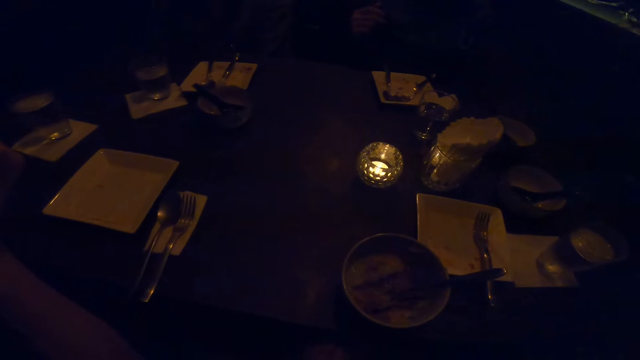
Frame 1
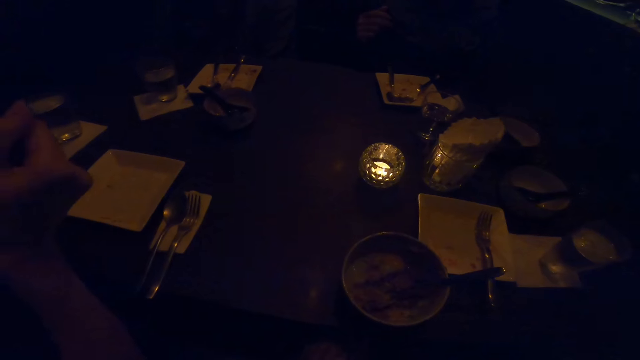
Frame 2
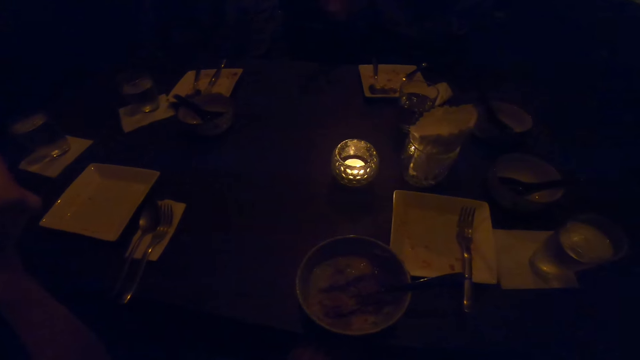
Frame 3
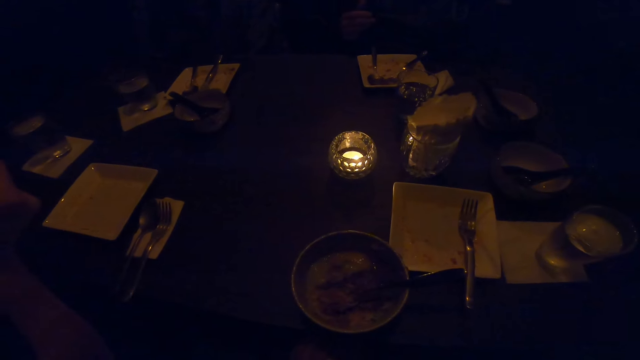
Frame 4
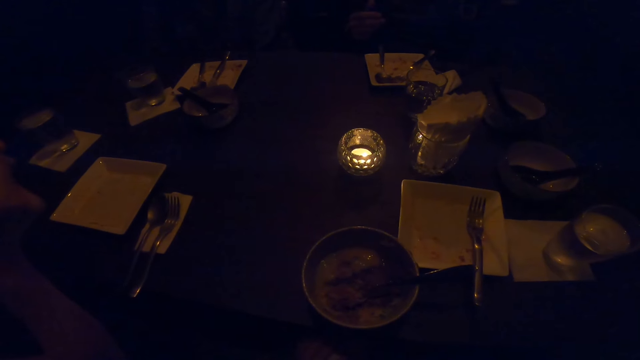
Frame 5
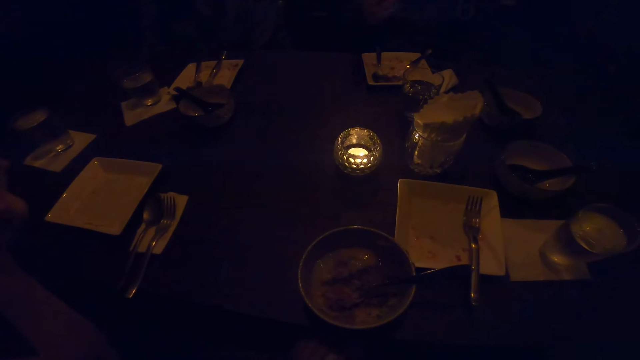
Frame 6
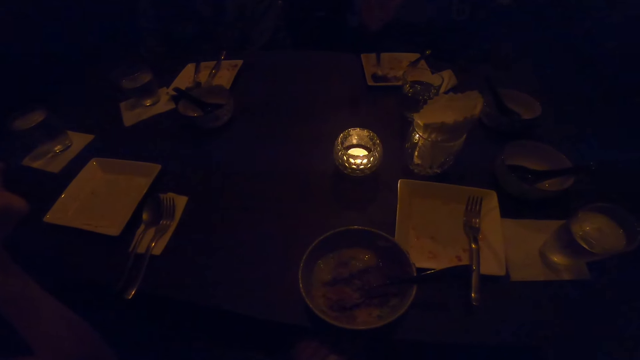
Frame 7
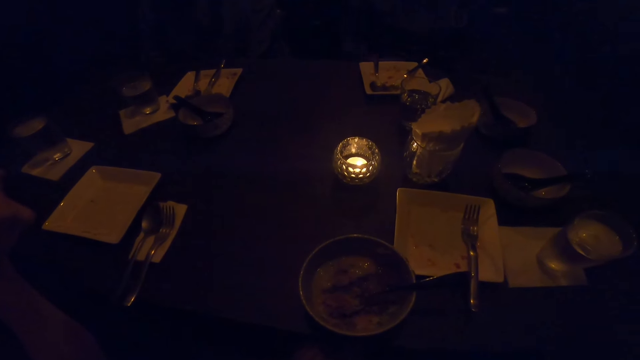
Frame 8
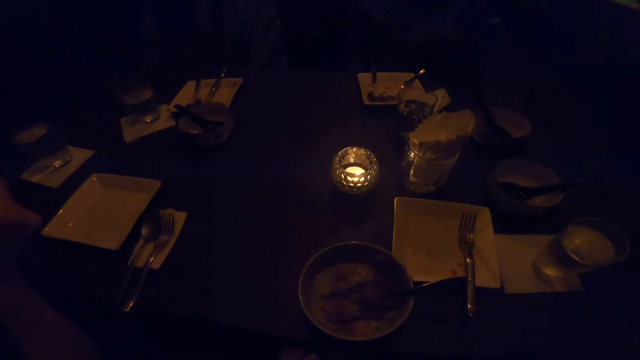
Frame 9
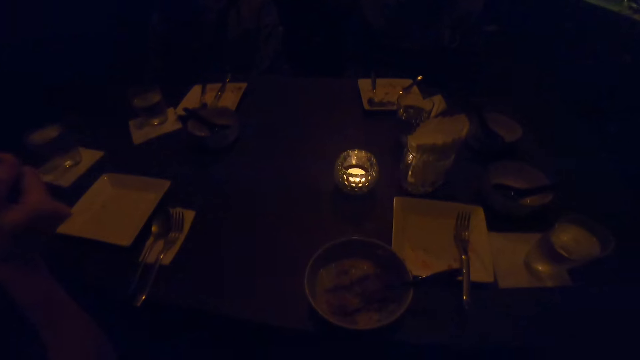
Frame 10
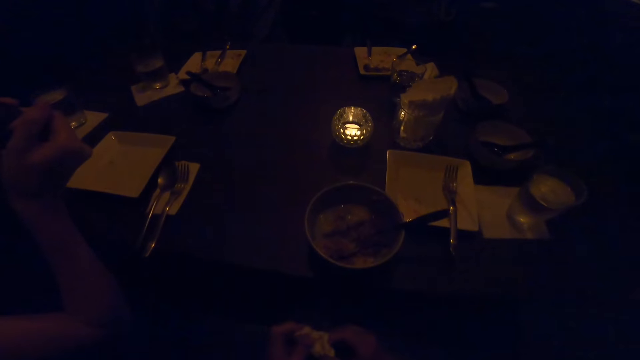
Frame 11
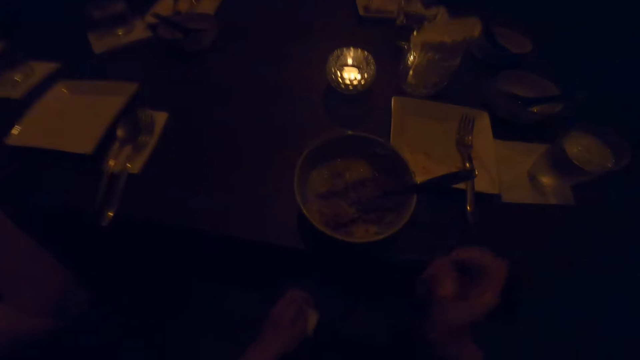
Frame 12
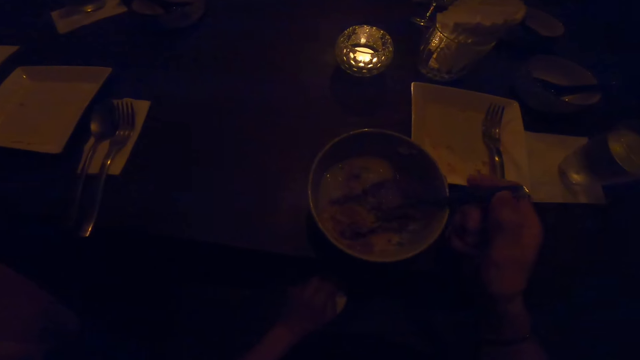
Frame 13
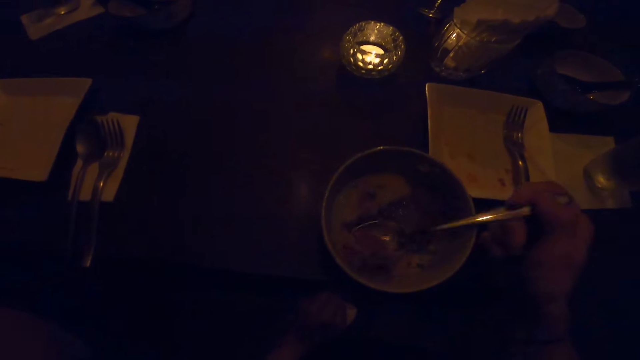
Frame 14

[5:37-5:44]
A woman moves her hands and converses. The camera wearer takes the spoon. He eats from the bowl on the table with the spoon in his right hand.

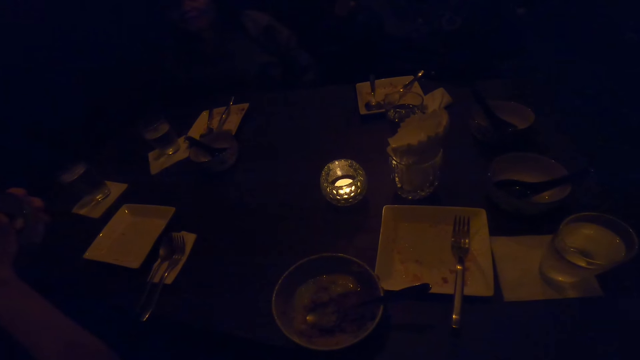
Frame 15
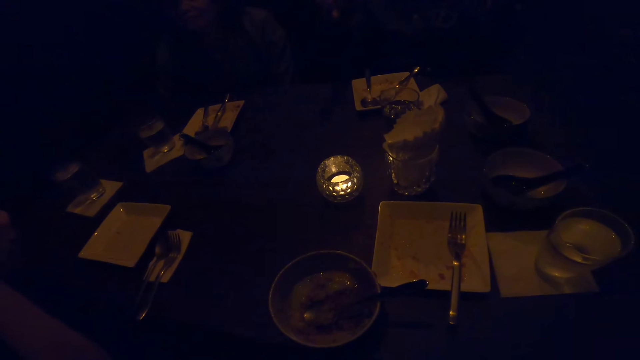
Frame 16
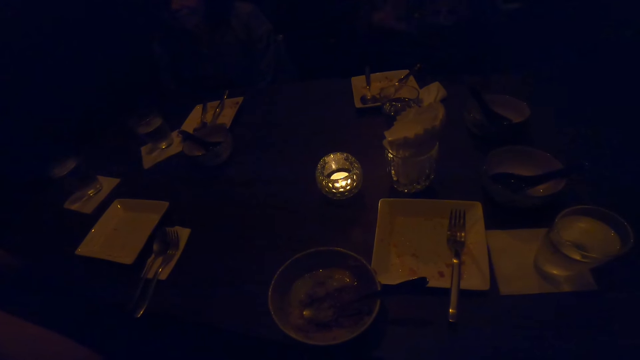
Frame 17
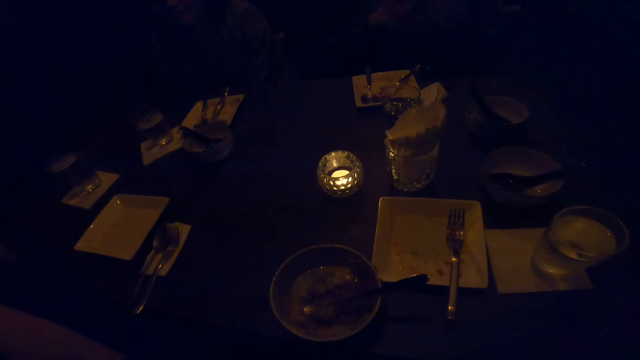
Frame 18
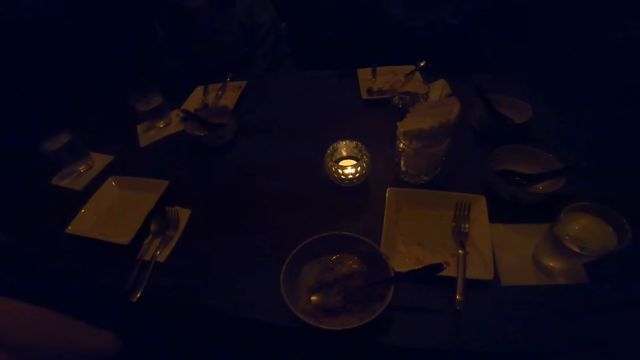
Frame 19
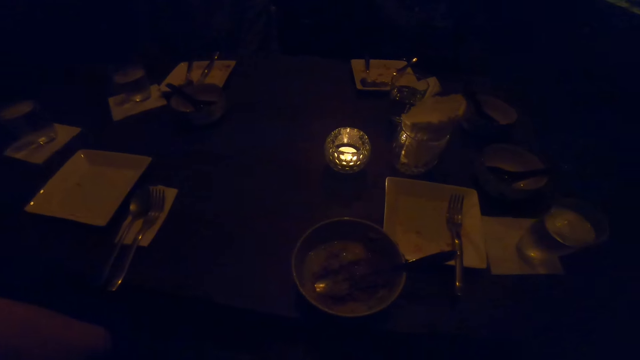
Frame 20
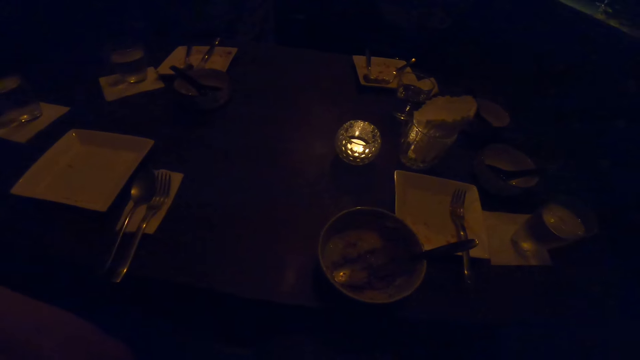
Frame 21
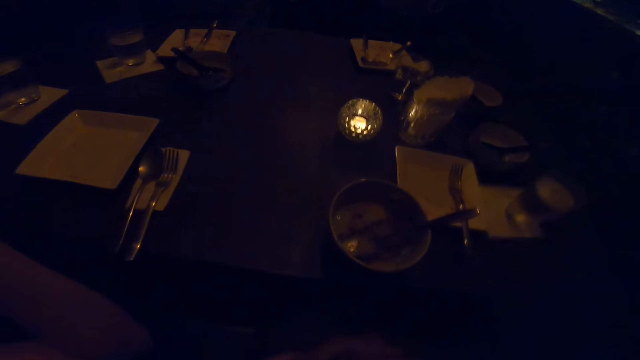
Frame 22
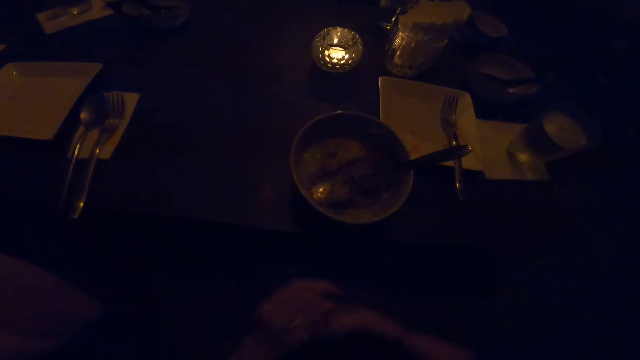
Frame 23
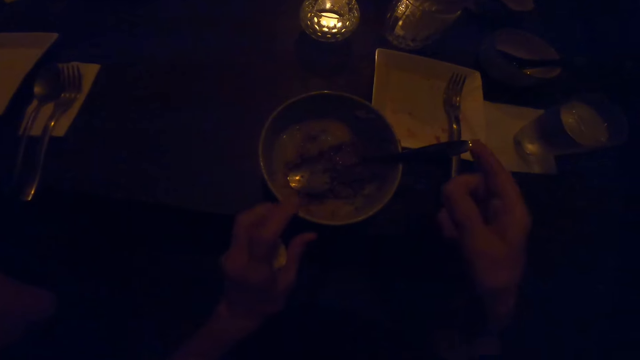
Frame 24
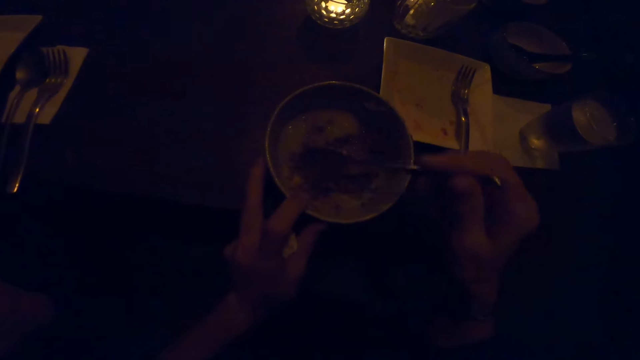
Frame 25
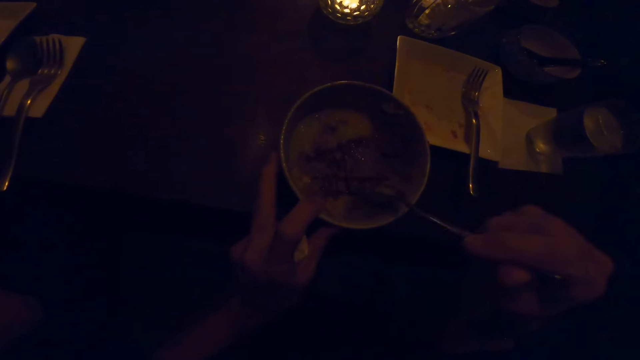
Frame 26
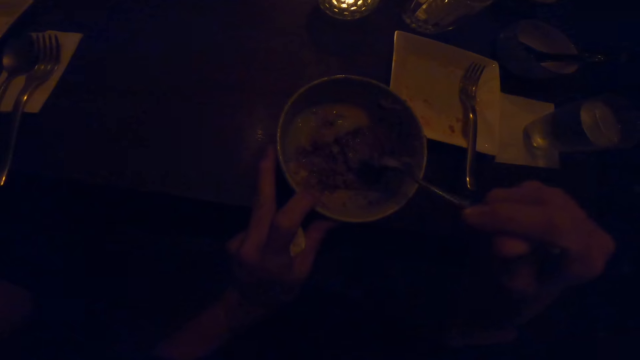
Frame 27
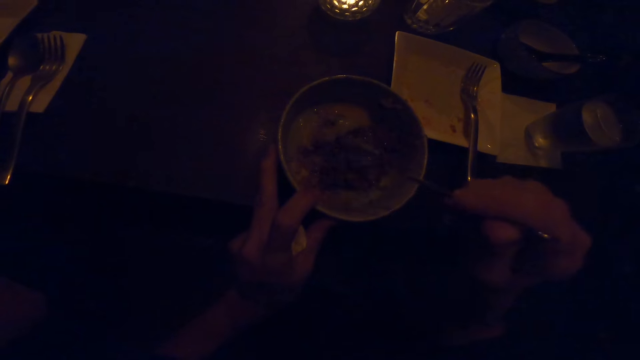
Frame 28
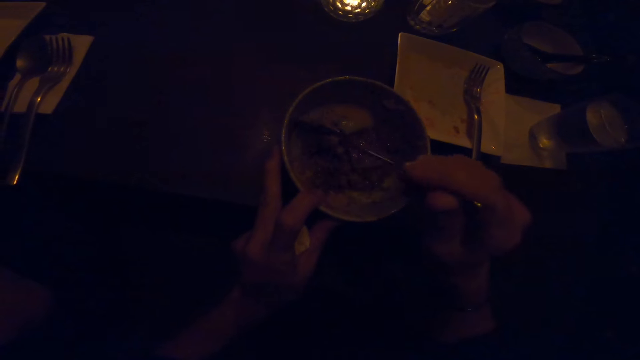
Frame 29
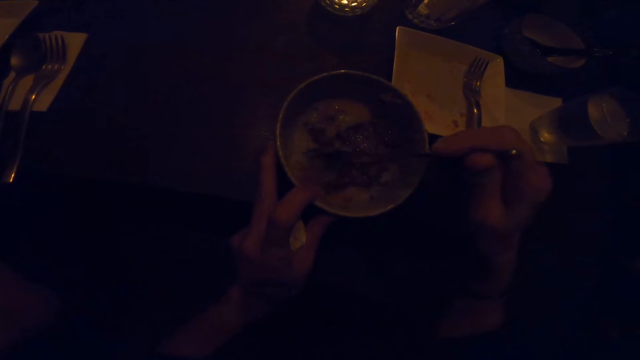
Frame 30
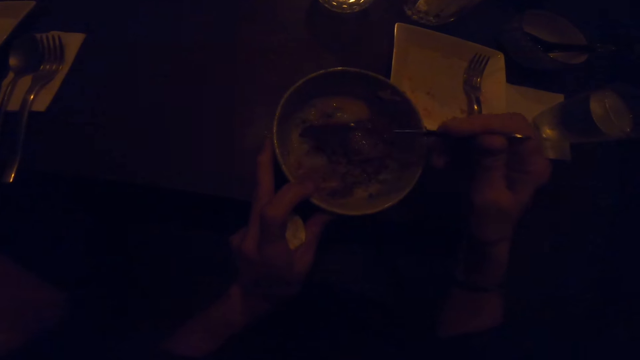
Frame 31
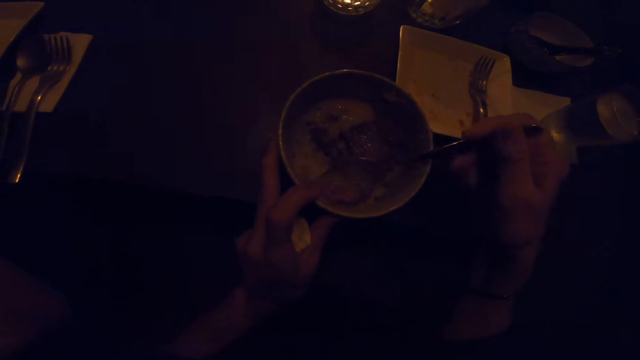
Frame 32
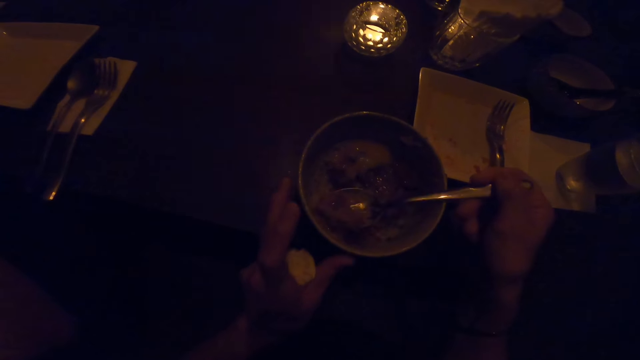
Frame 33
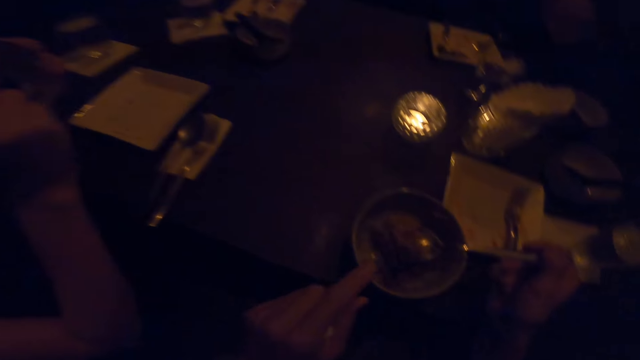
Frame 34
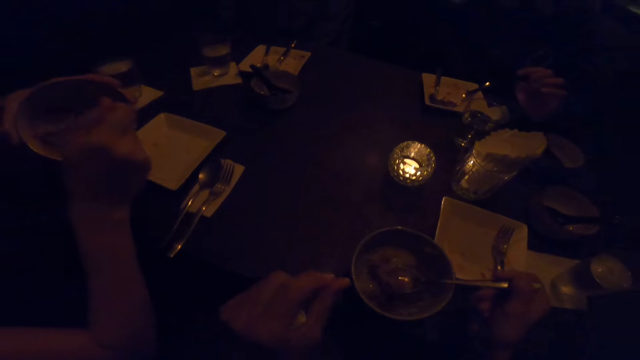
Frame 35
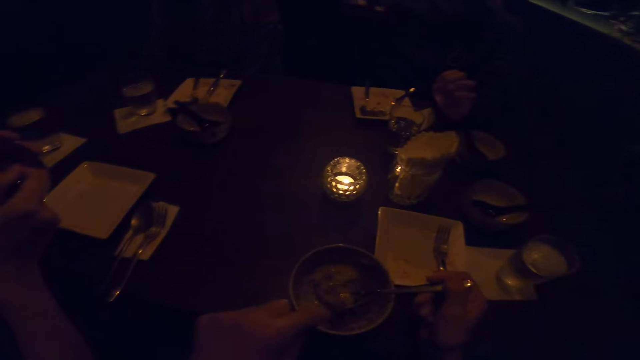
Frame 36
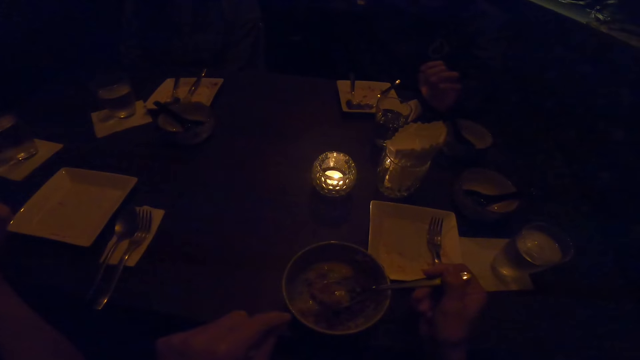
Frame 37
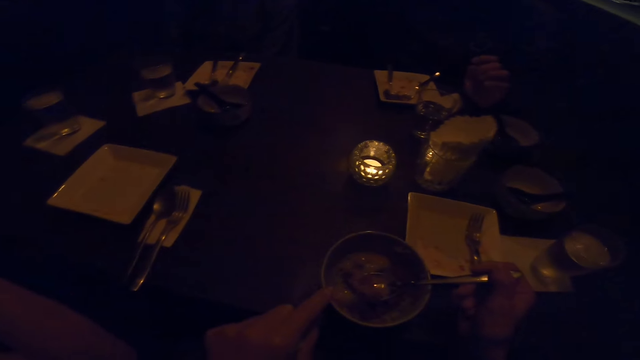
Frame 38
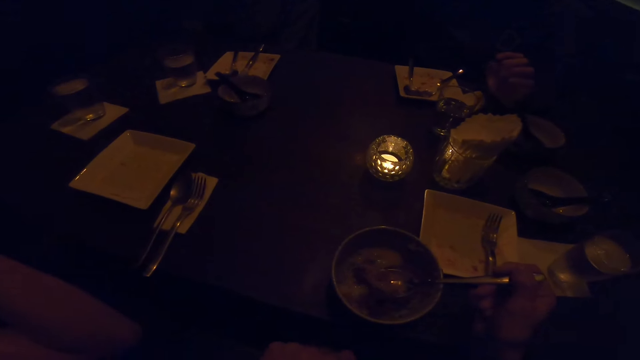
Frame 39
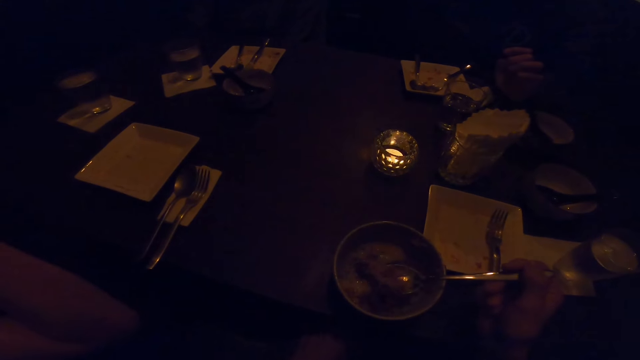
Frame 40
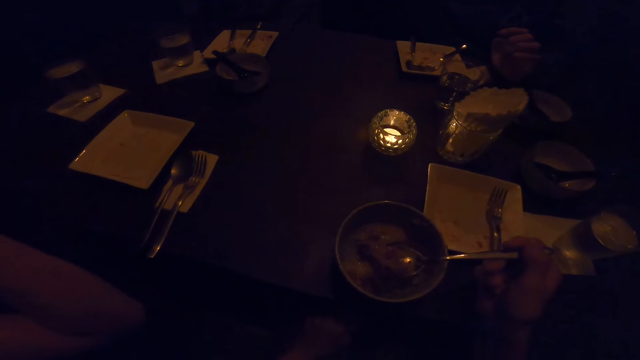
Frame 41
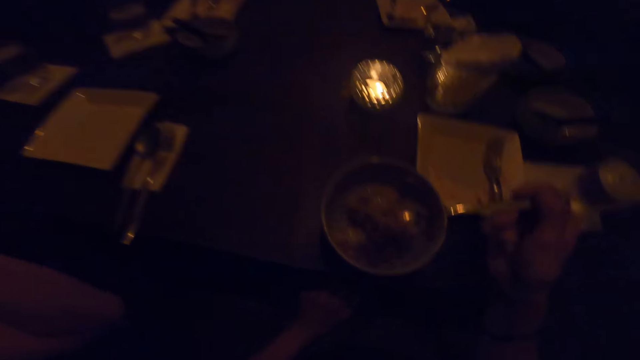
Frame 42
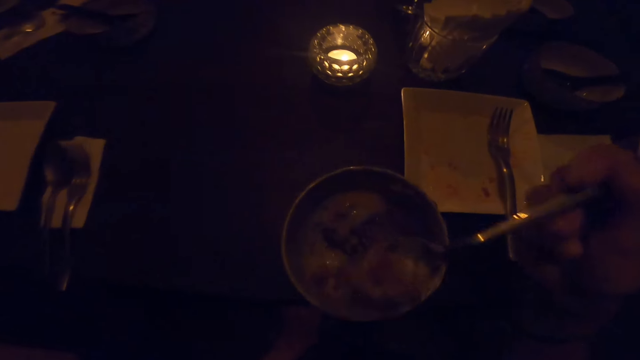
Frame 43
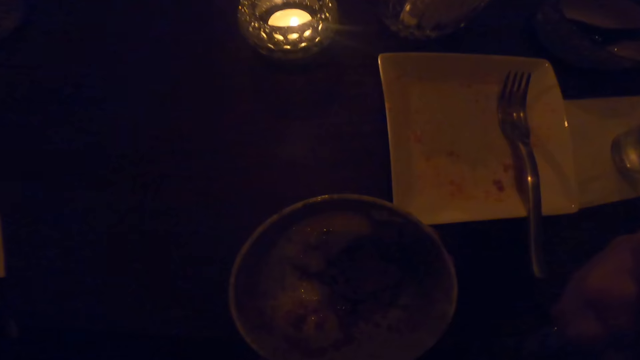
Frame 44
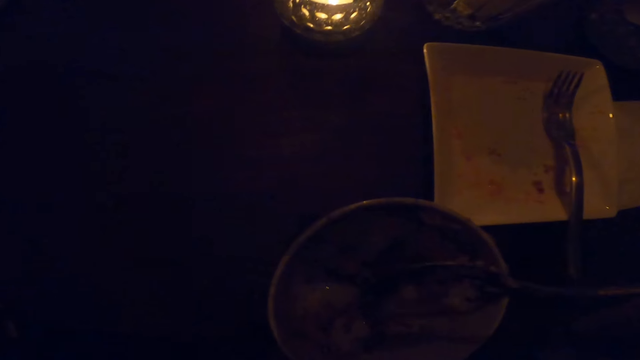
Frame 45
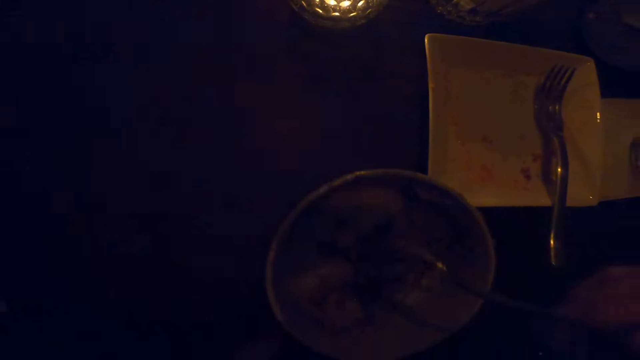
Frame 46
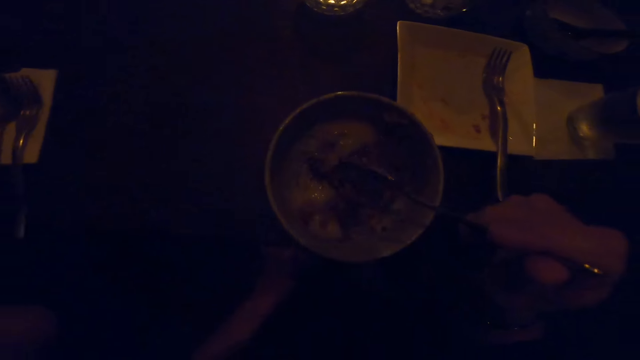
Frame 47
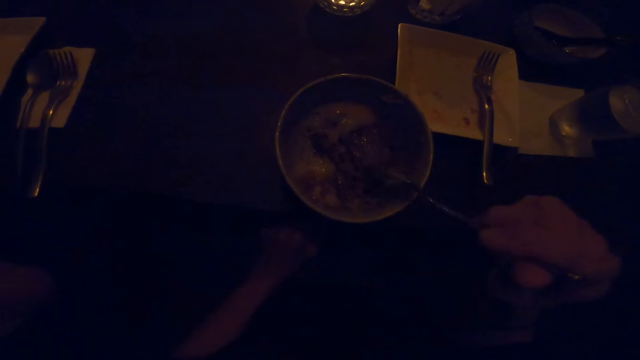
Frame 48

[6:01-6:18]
A man takes the food. The camera wearer converses. He takes the spoon. He holds the bowl on the table with his left hand. He stirs the food on the bowl on the table with the spoon in his right hand. He takes the food with the spoon. He removes his left hand from the bowl on the table. He eats from the bowl on the table with the spoon in his right hand. He converses. He eats the food.
